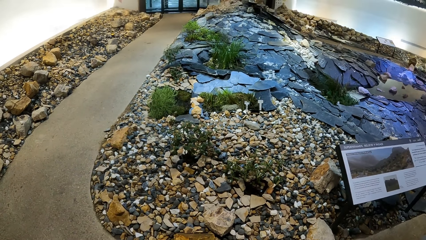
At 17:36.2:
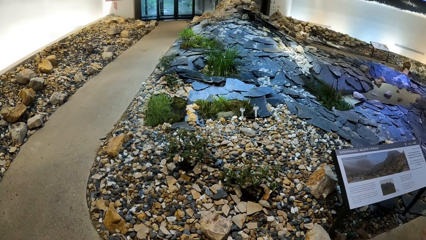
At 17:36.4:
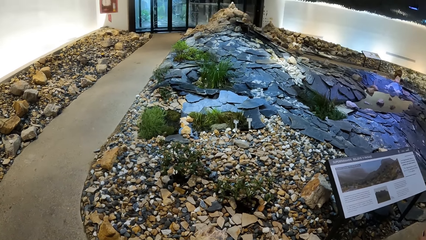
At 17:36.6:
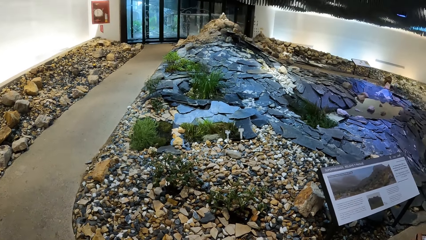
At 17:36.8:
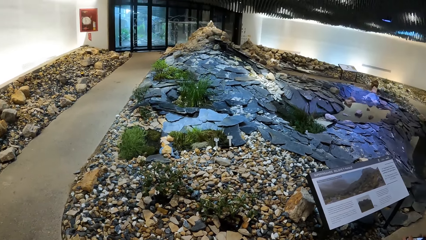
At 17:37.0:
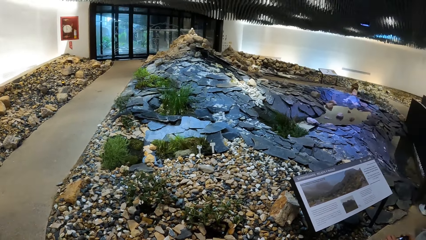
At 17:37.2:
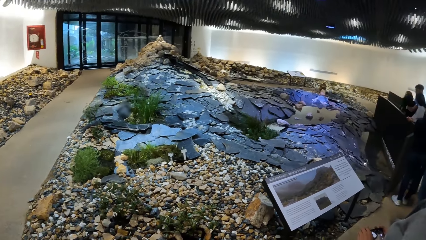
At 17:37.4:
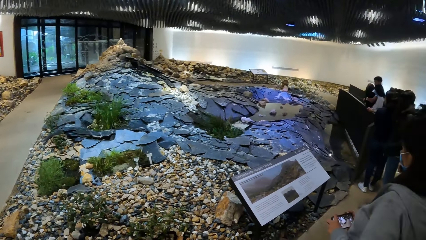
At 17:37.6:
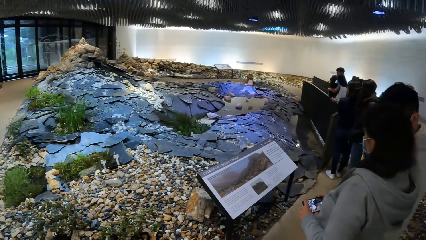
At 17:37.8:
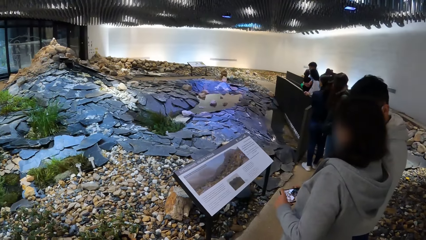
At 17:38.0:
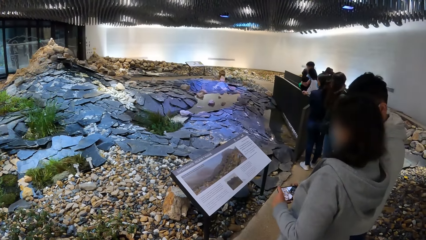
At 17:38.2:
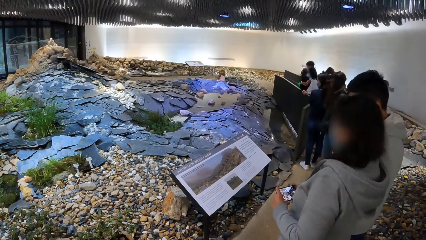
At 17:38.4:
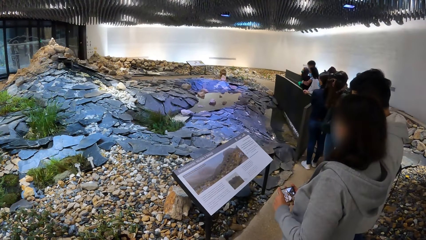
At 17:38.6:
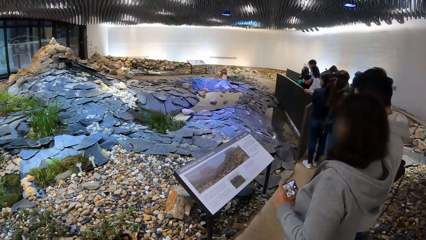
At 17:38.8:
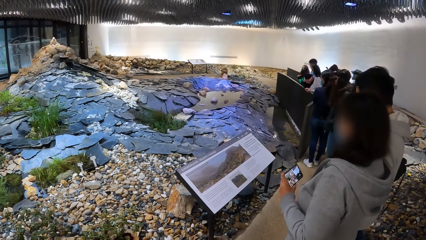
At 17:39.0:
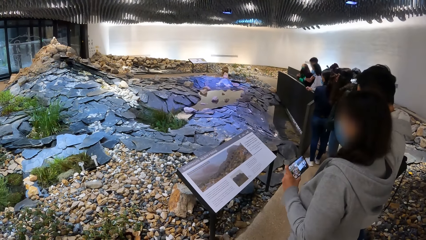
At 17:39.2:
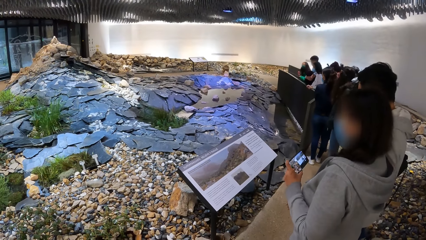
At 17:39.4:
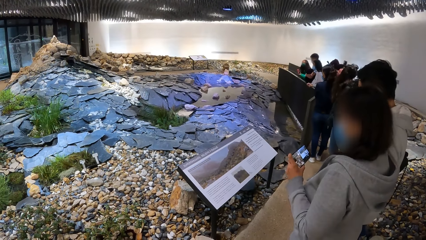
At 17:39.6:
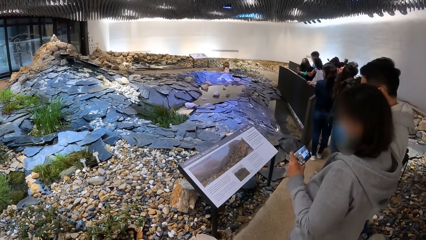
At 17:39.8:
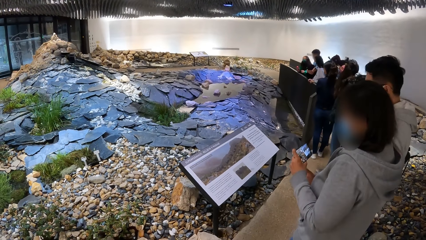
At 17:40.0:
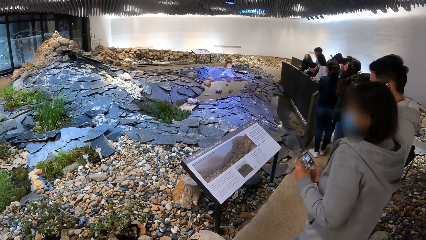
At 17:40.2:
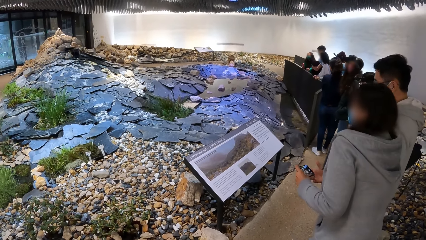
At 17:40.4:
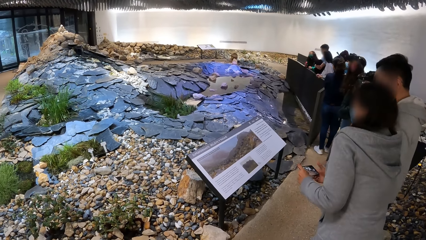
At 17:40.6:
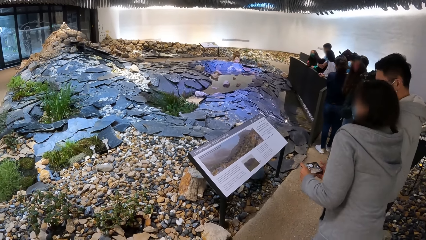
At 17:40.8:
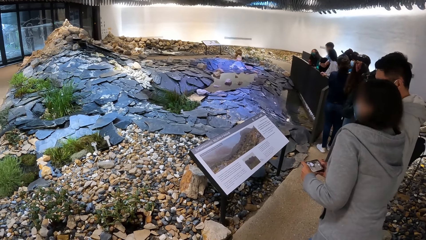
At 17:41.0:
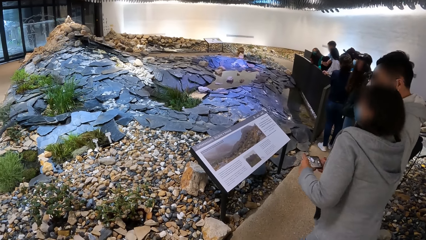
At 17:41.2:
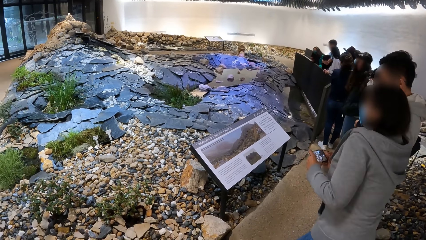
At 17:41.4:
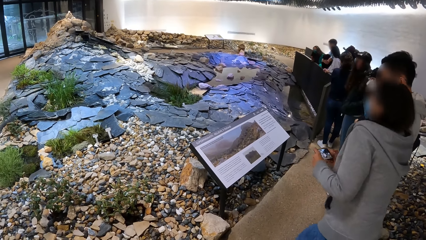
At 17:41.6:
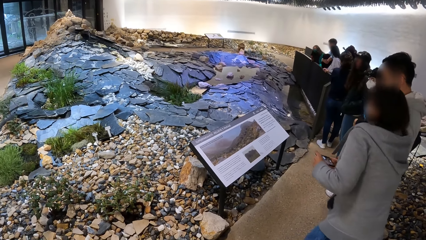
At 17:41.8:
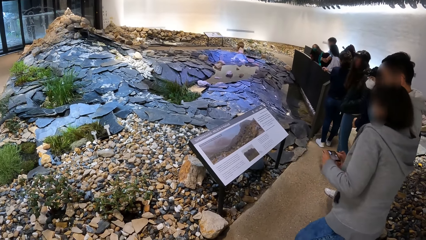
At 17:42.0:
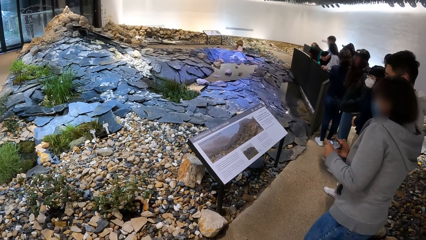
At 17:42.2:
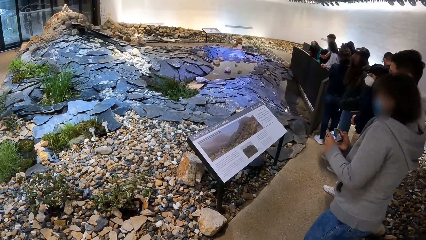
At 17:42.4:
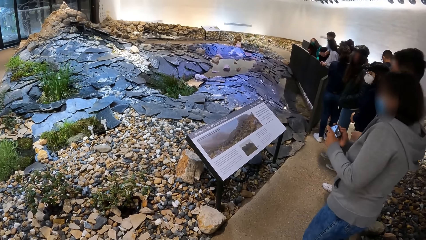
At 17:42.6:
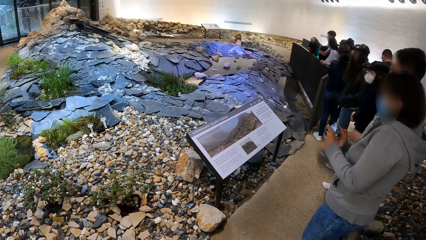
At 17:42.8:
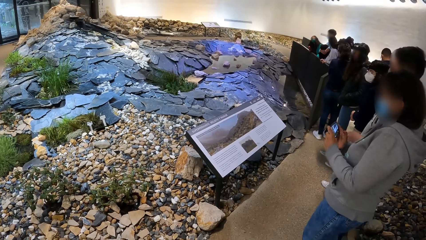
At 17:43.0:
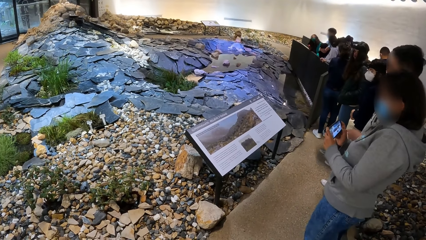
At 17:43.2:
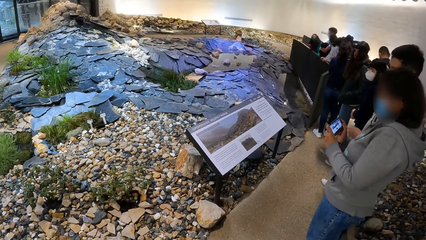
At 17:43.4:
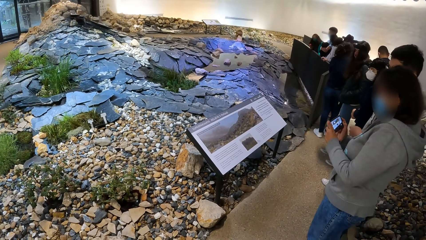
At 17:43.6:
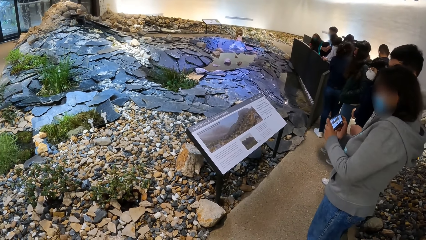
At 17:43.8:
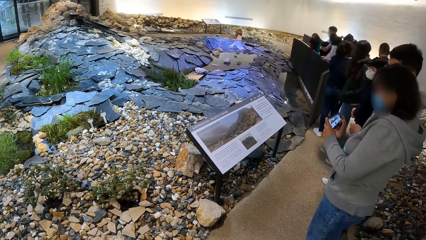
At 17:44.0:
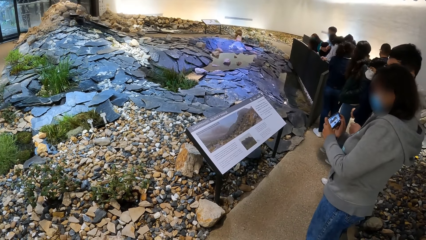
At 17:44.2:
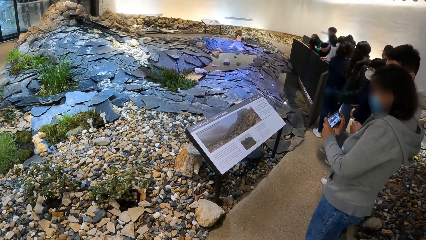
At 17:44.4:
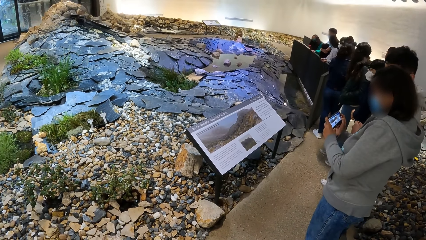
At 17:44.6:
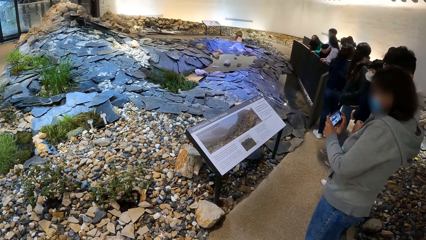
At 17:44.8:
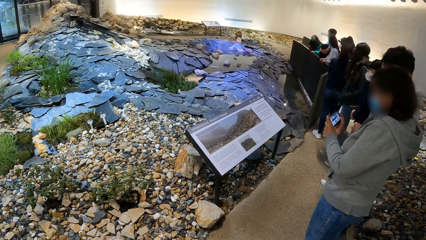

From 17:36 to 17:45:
The camera wearer looks around. The woman places her left hand on a railing in the gallery.

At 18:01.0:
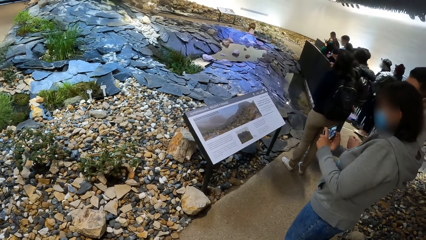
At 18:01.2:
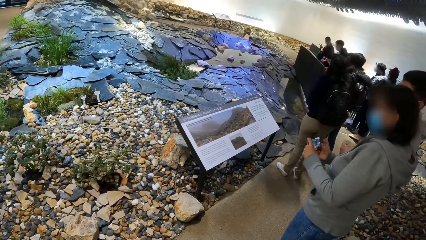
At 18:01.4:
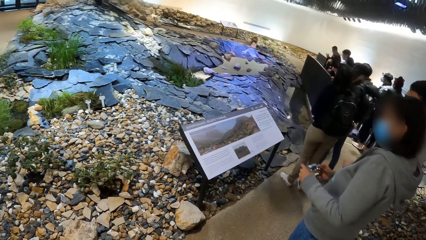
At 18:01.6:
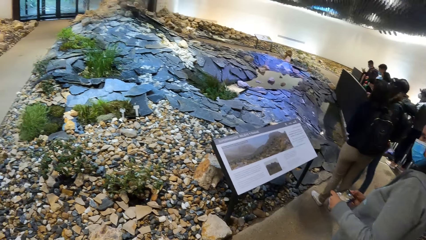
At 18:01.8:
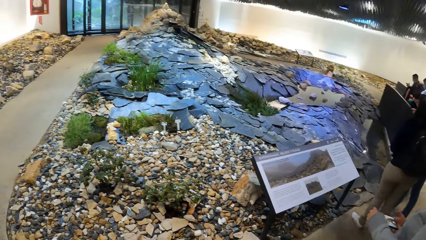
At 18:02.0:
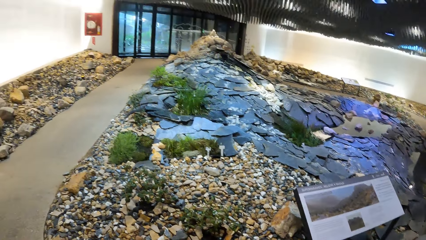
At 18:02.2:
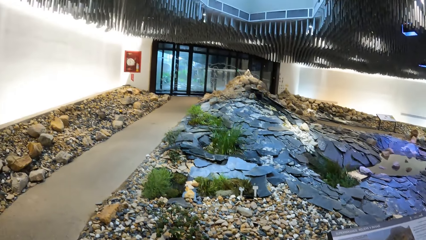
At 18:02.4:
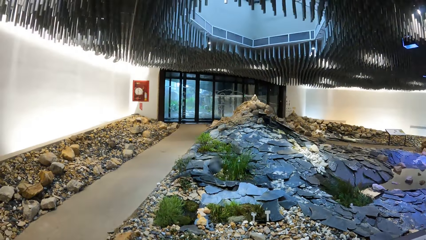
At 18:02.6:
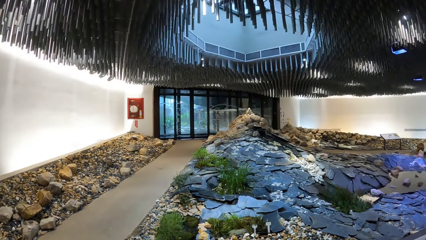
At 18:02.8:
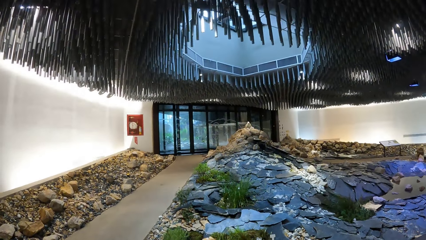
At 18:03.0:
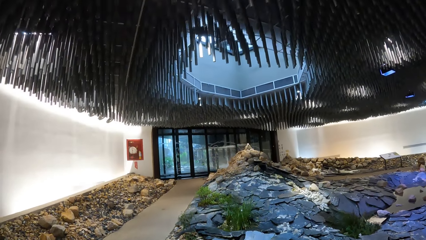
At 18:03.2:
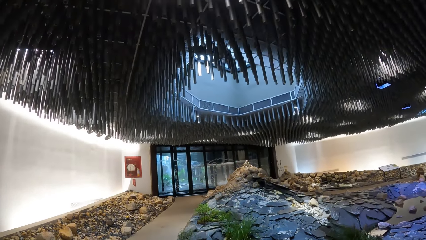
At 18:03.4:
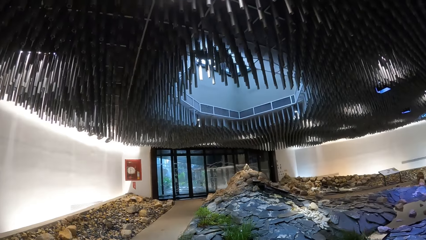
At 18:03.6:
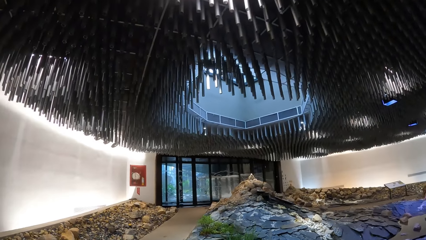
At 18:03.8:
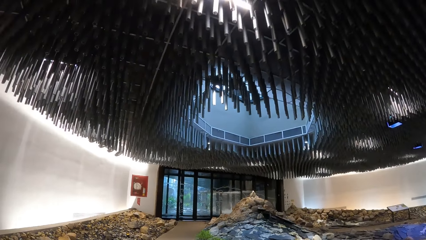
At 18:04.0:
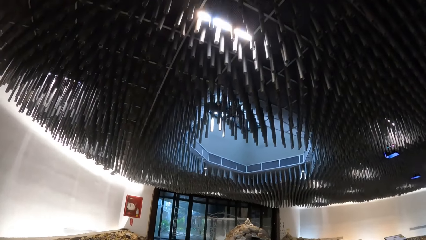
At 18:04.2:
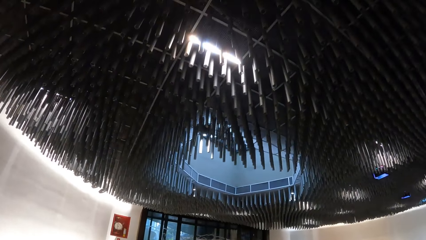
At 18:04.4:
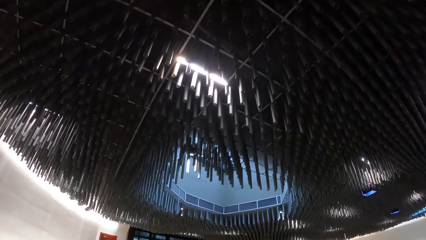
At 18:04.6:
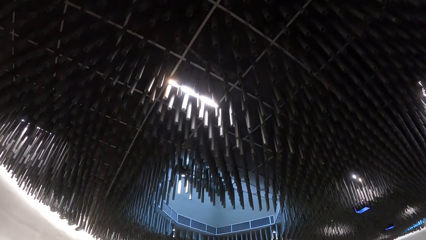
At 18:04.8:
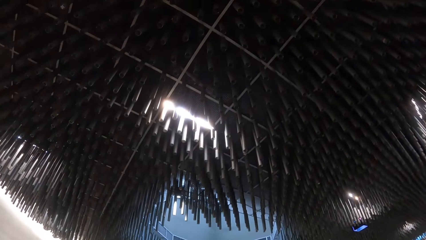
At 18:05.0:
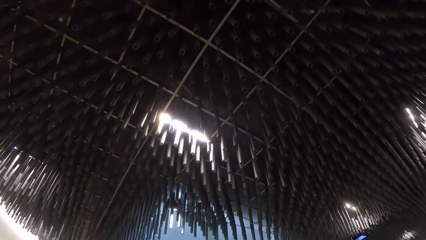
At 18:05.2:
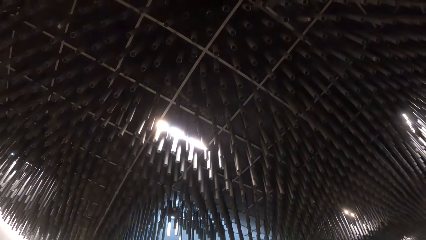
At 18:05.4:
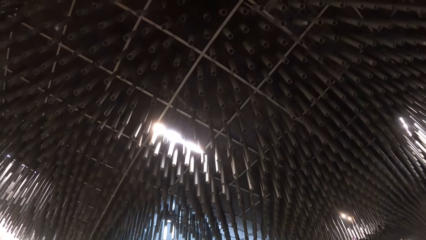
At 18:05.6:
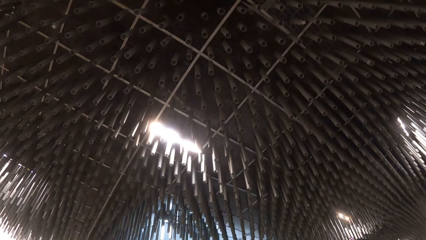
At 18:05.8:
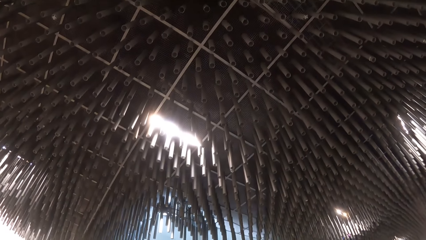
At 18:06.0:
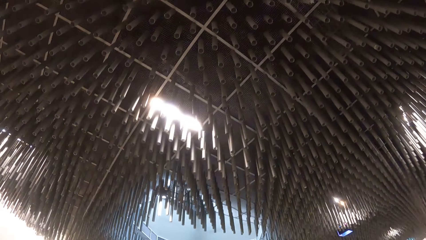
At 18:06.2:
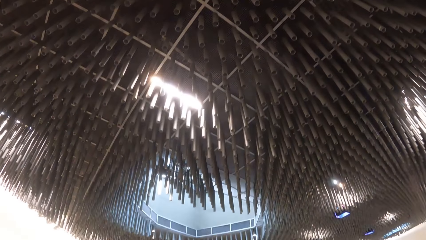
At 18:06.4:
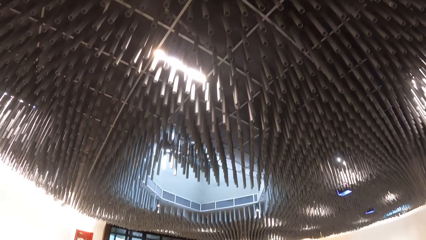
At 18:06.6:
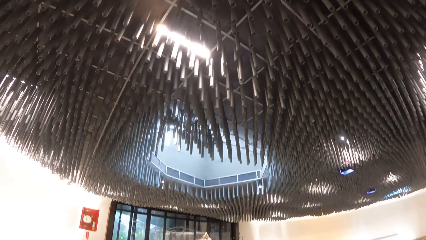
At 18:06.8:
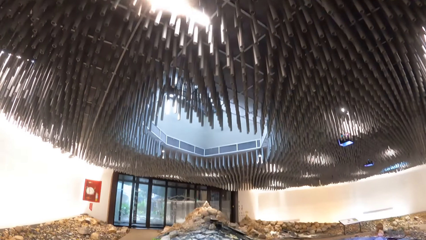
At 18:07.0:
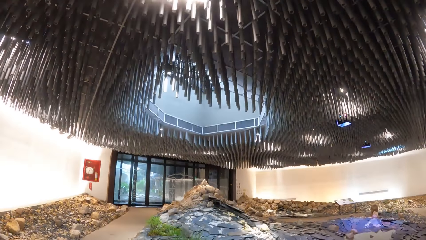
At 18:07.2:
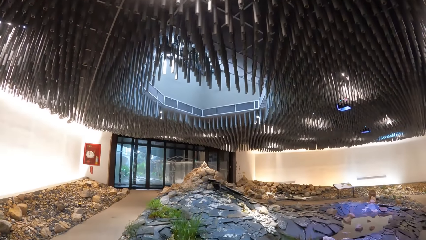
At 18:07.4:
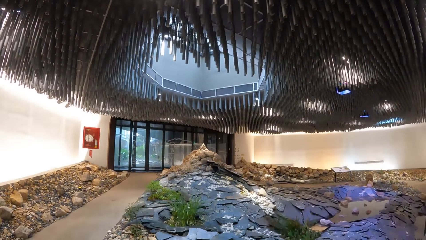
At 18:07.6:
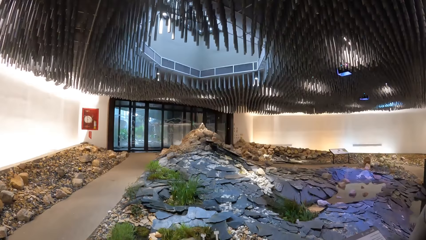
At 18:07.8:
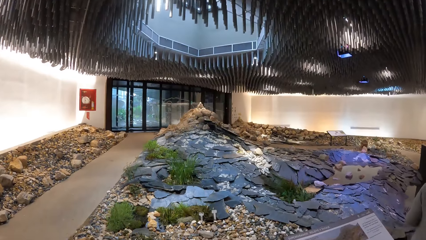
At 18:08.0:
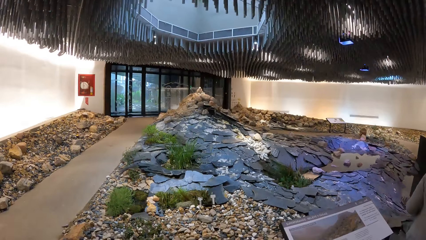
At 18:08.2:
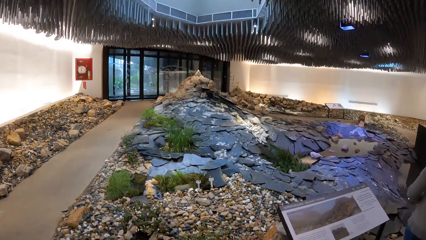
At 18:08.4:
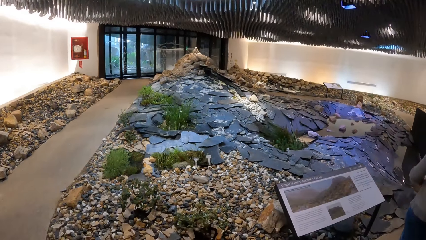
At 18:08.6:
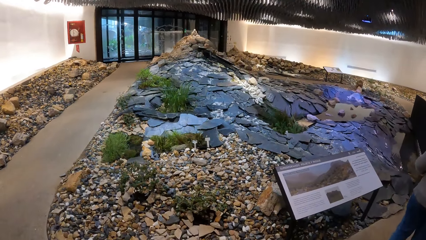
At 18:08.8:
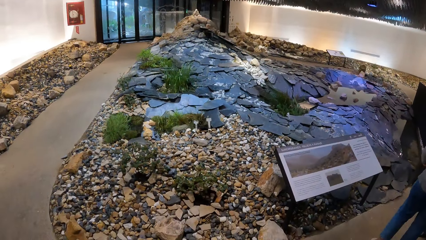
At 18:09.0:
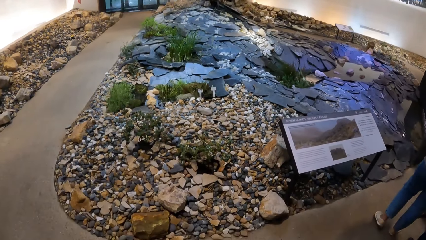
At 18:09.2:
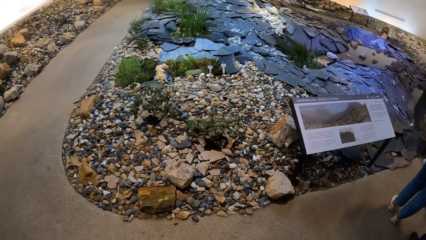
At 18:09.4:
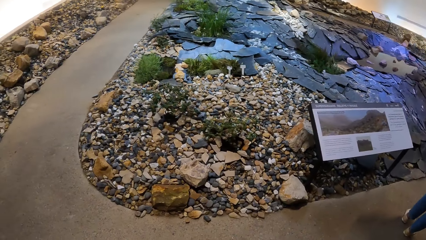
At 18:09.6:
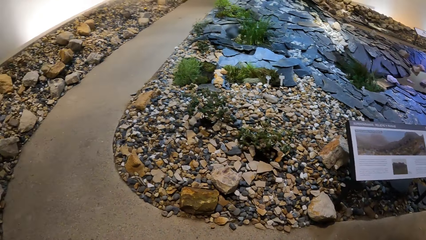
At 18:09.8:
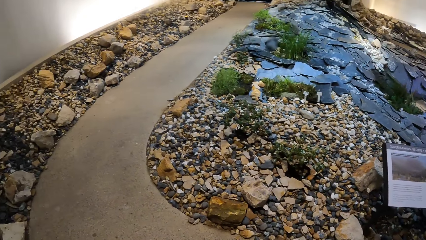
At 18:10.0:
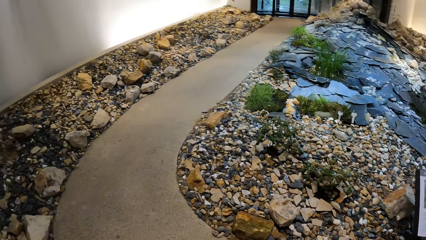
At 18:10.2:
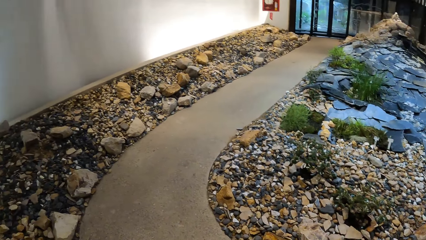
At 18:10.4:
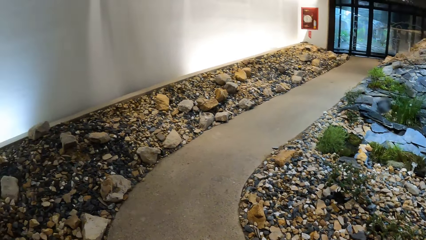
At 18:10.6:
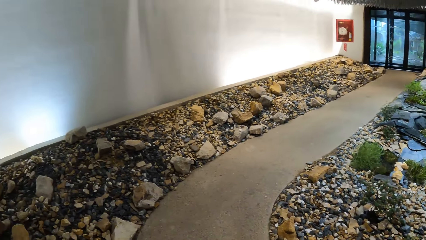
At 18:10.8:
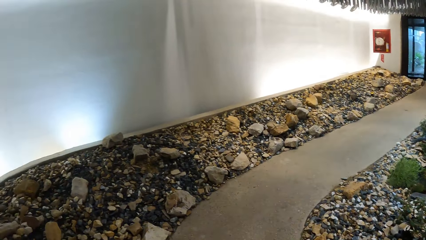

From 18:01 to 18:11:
The camera wearer looks around.
